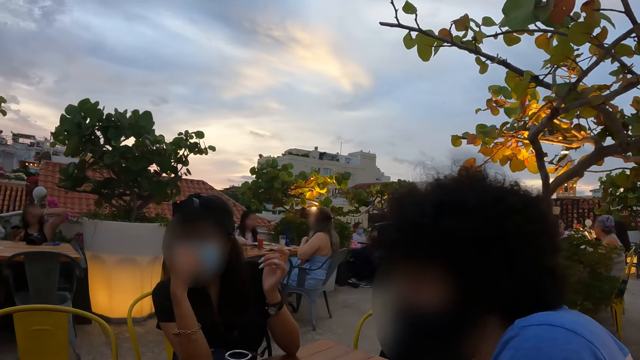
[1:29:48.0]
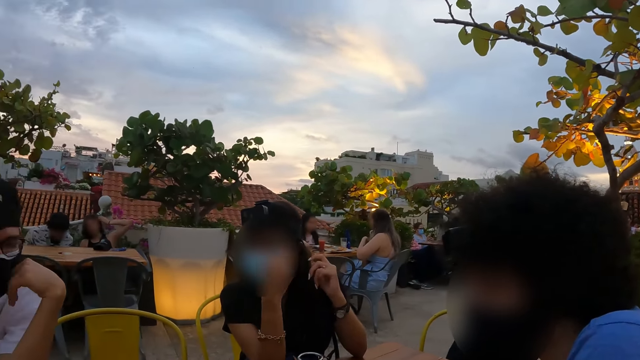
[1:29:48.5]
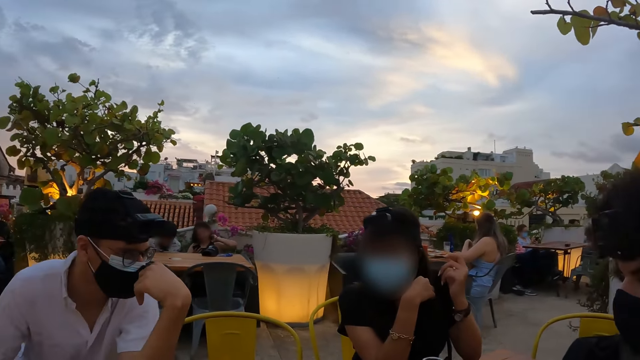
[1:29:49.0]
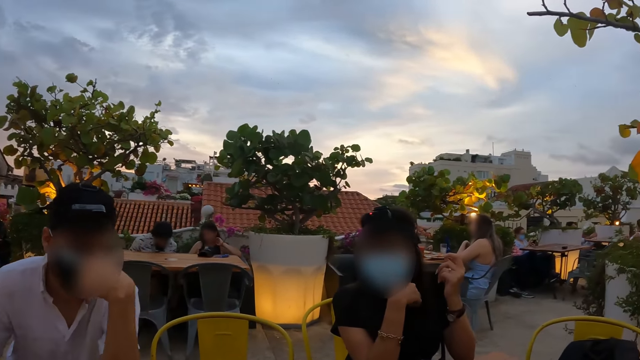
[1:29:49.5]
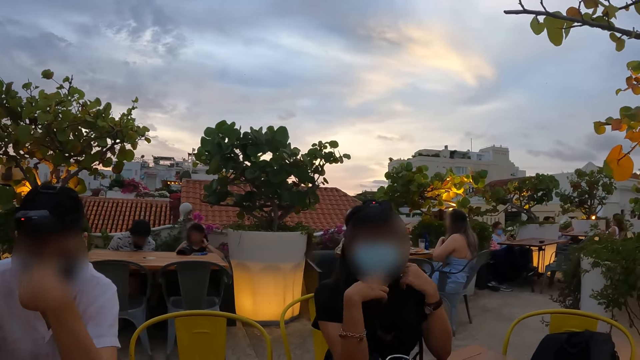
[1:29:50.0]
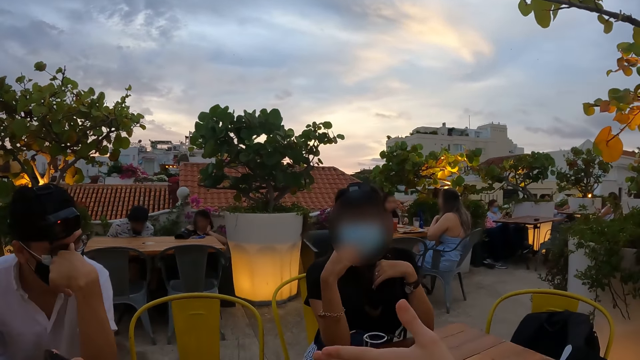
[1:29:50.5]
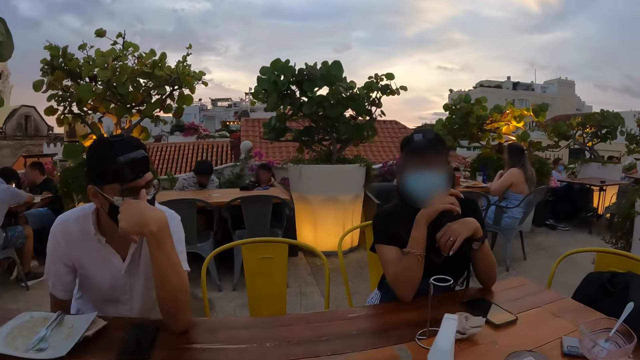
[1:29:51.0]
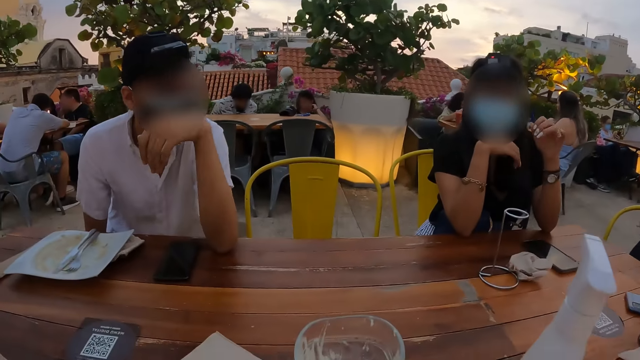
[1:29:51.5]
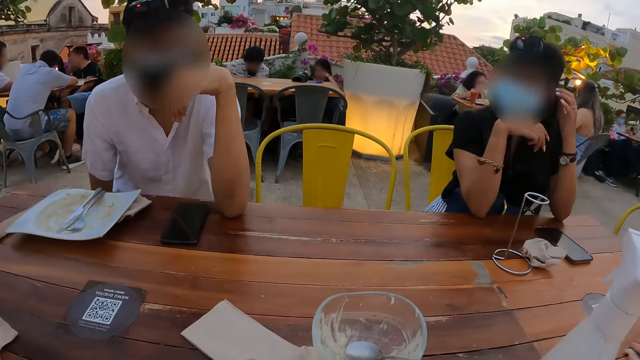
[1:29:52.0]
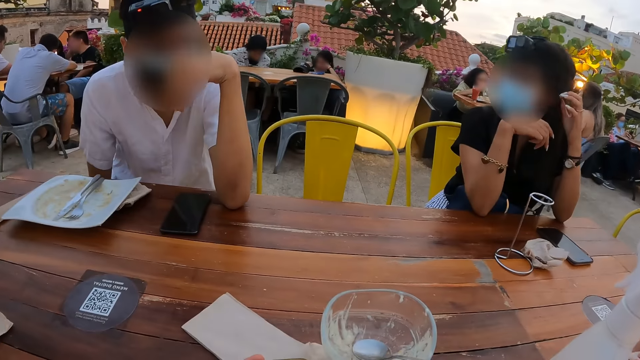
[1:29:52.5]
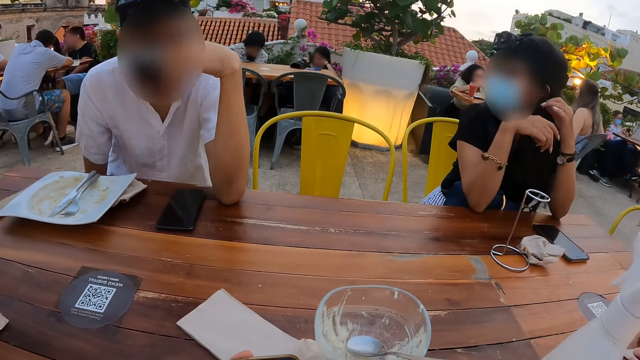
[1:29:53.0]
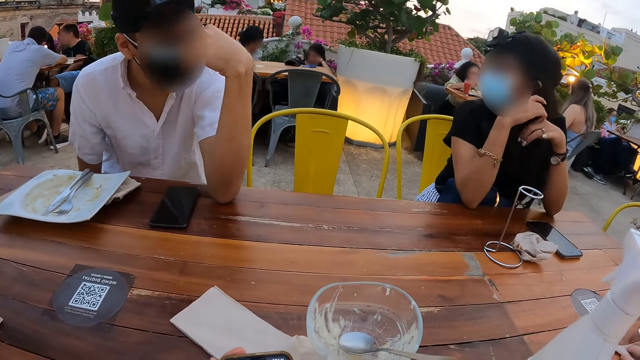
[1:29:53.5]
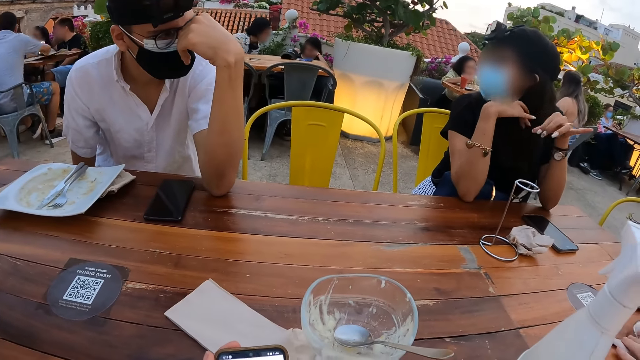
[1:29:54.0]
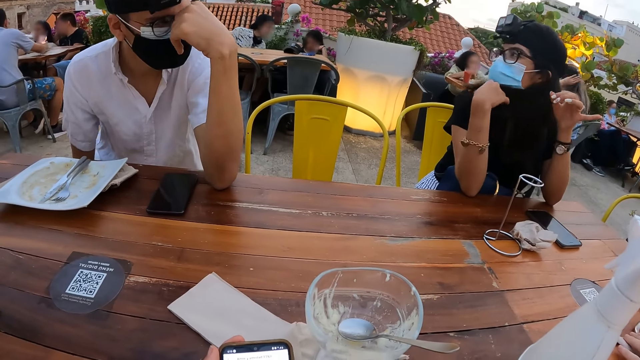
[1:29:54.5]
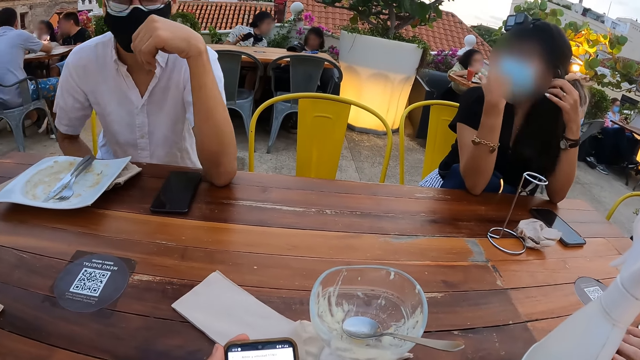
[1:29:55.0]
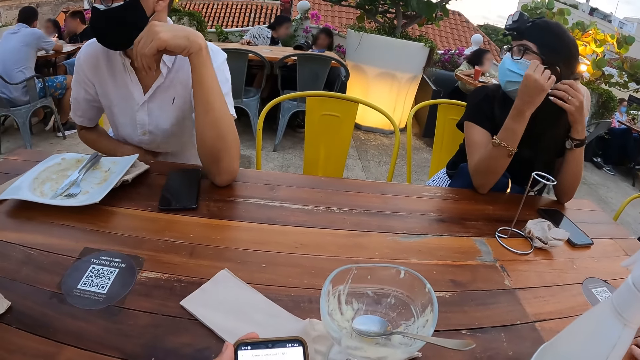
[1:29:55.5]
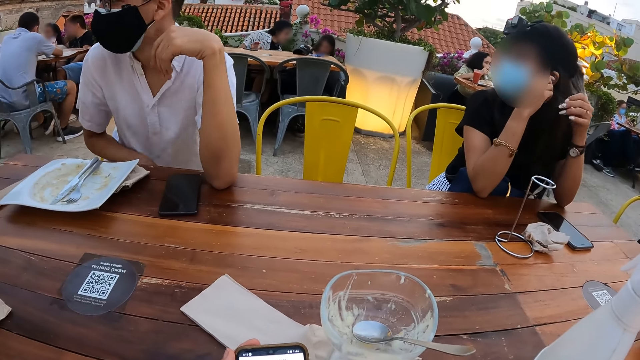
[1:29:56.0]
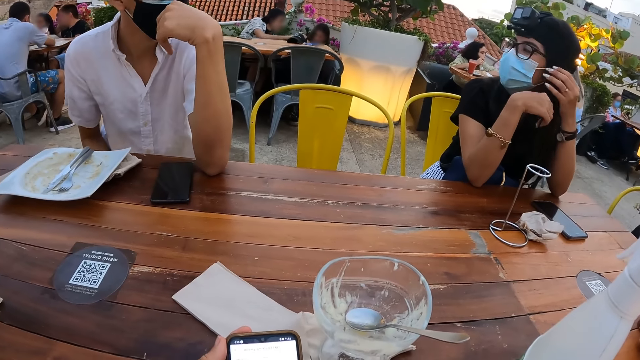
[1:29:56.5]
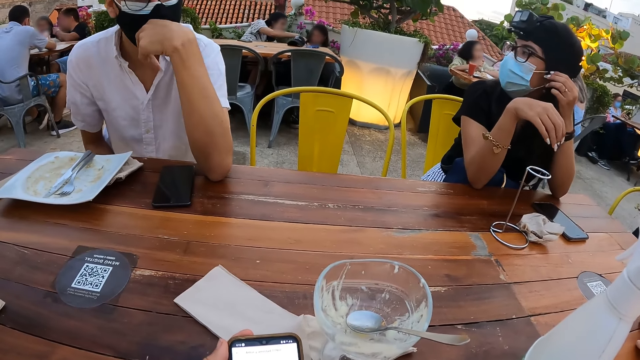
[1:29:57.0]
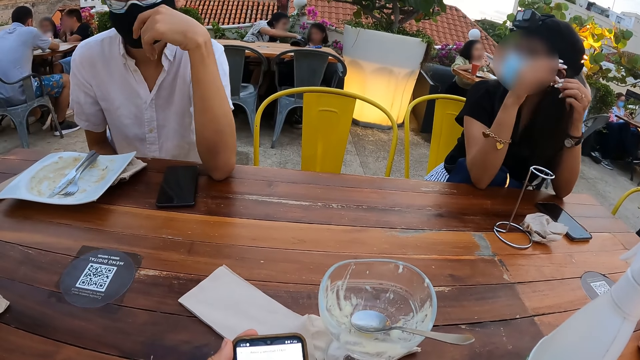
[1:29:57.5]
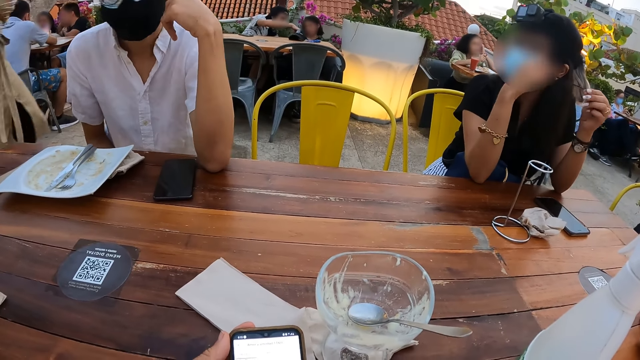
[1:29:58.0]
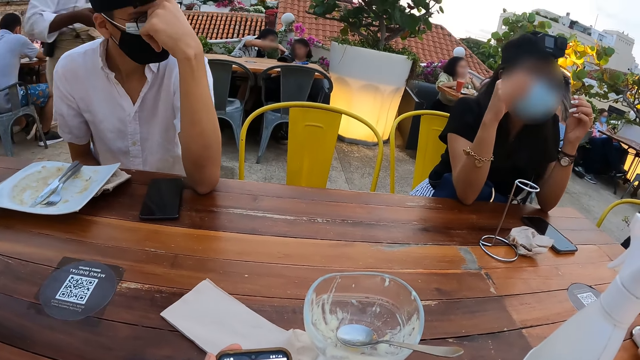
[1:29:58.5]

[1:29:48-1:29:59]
The camera wearer looks at a person. They look at another person. They look at a third person.

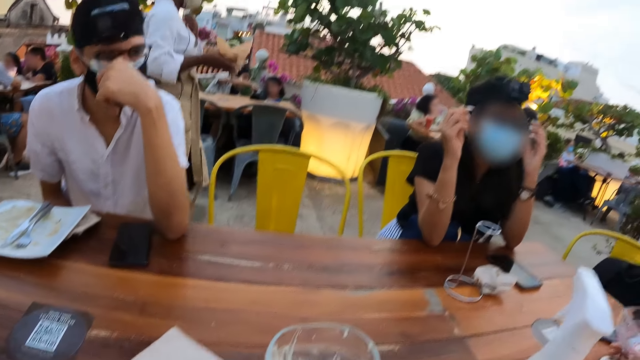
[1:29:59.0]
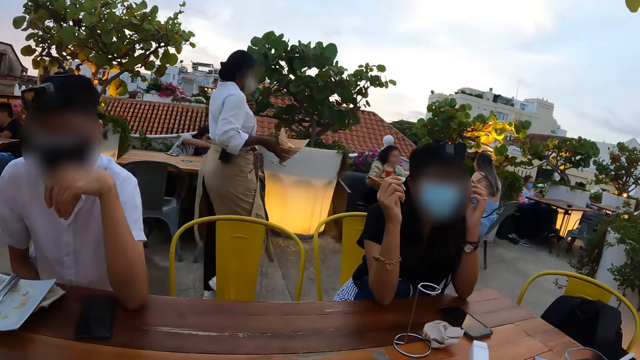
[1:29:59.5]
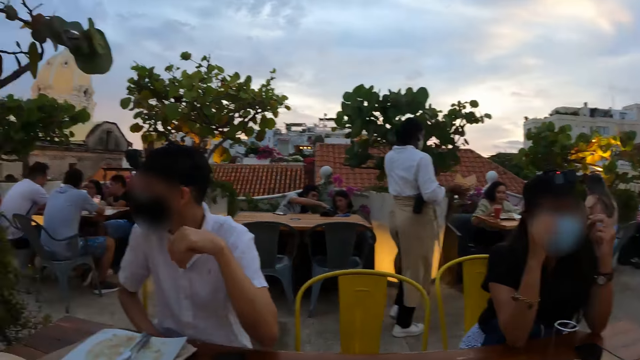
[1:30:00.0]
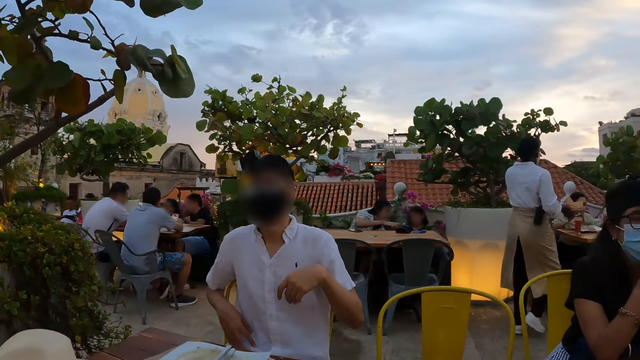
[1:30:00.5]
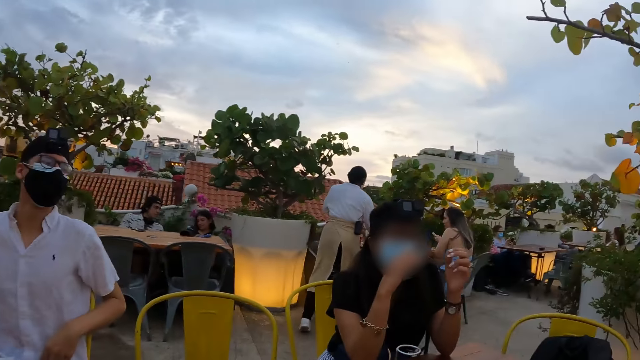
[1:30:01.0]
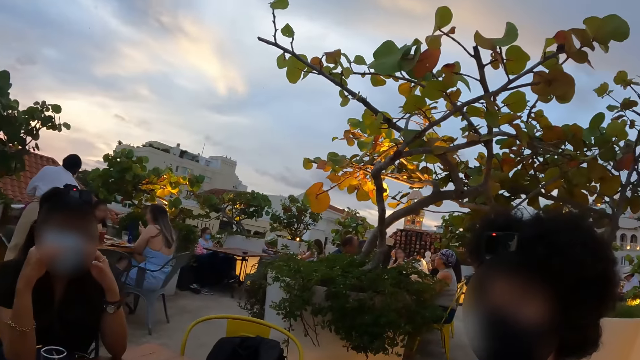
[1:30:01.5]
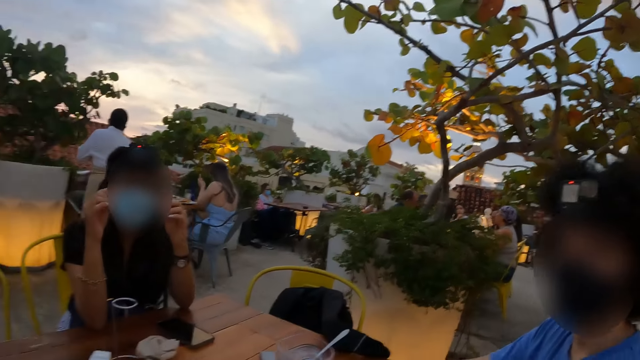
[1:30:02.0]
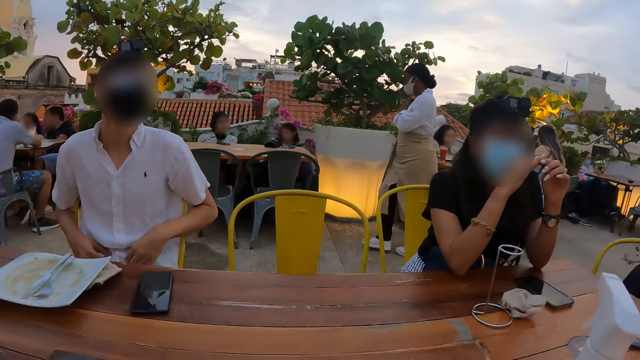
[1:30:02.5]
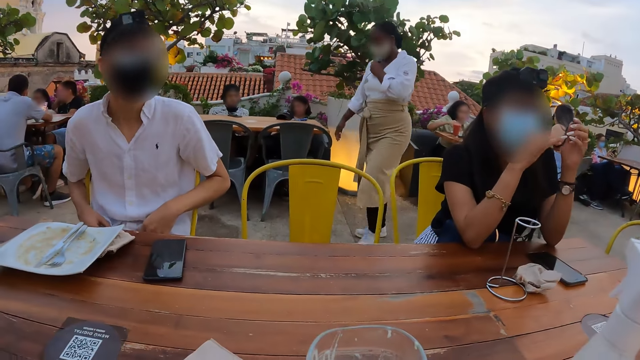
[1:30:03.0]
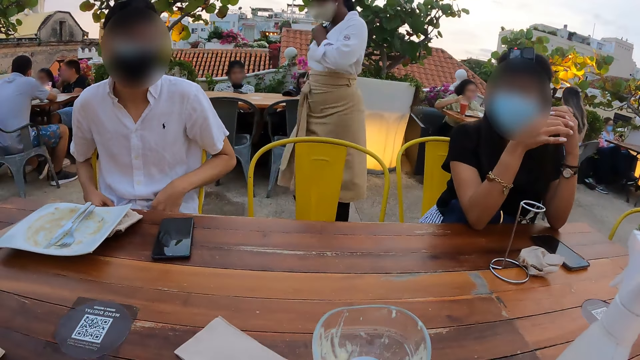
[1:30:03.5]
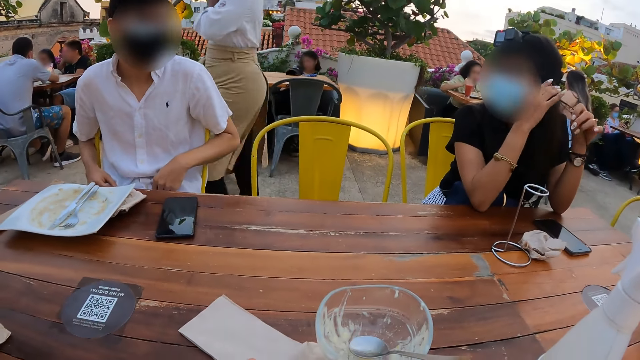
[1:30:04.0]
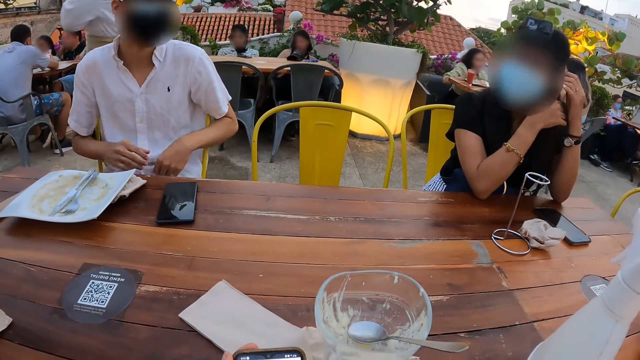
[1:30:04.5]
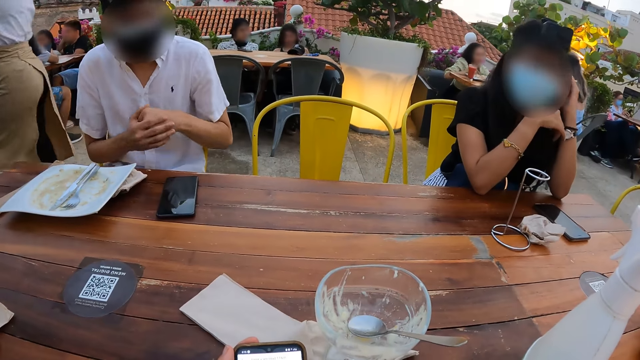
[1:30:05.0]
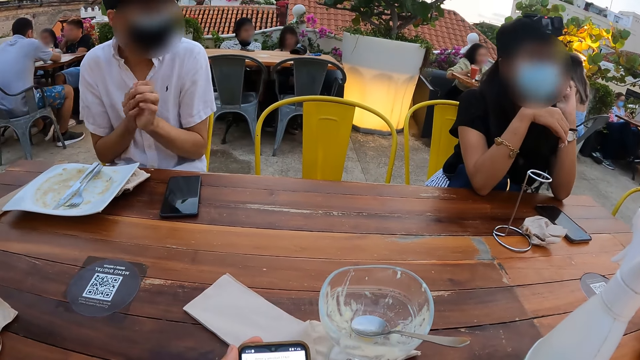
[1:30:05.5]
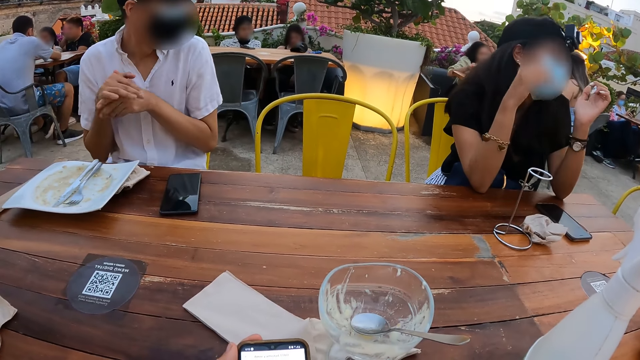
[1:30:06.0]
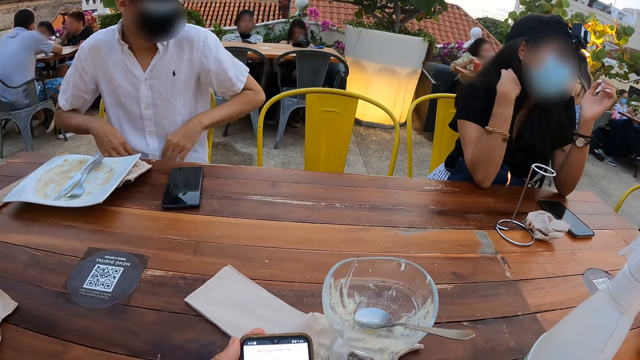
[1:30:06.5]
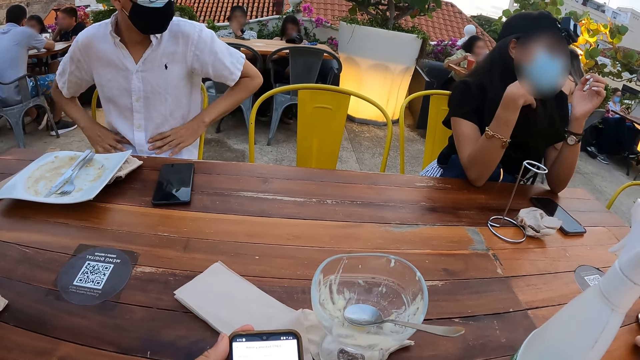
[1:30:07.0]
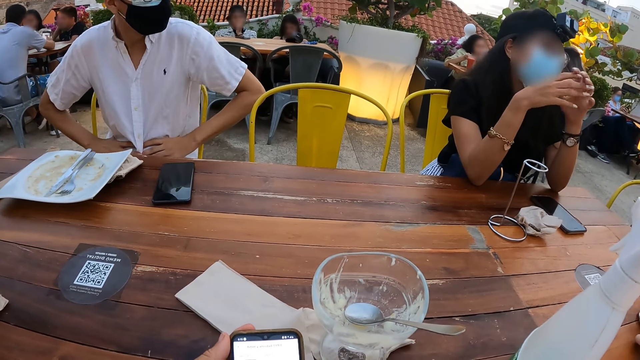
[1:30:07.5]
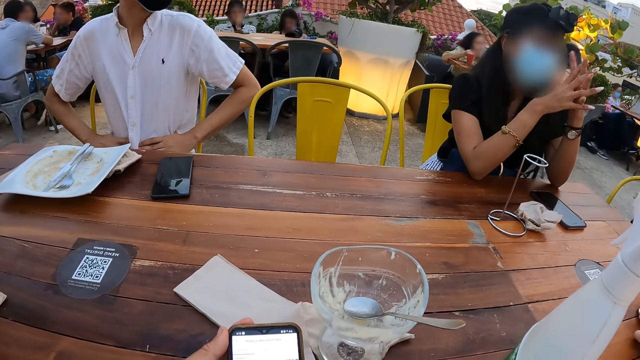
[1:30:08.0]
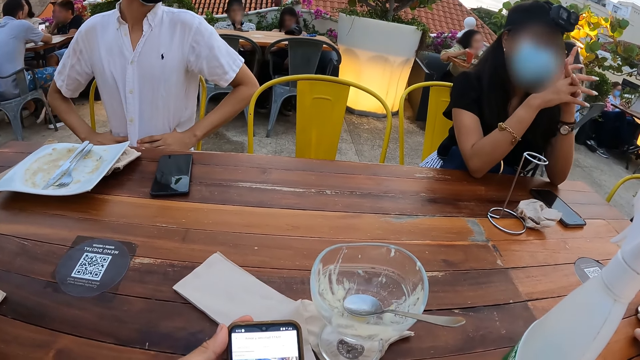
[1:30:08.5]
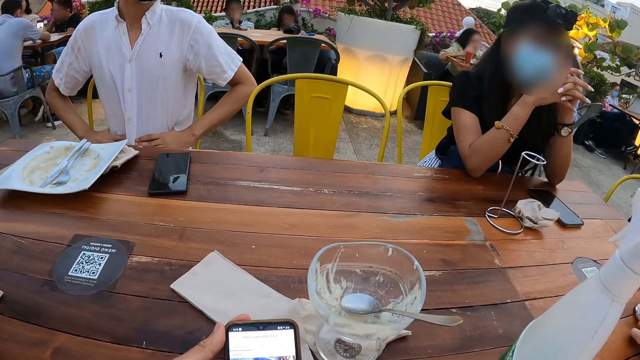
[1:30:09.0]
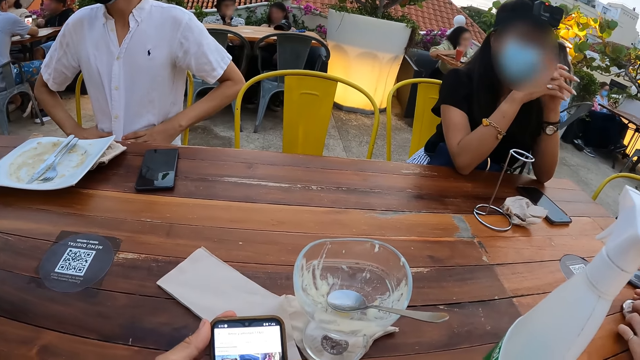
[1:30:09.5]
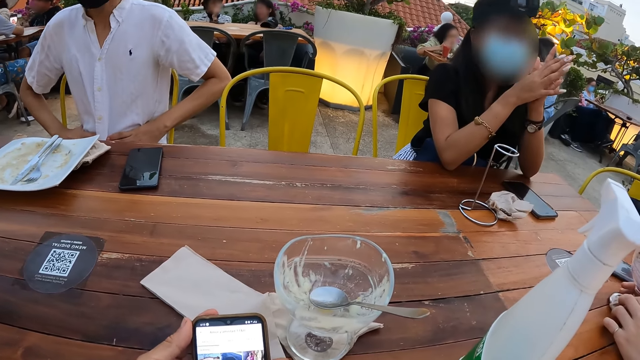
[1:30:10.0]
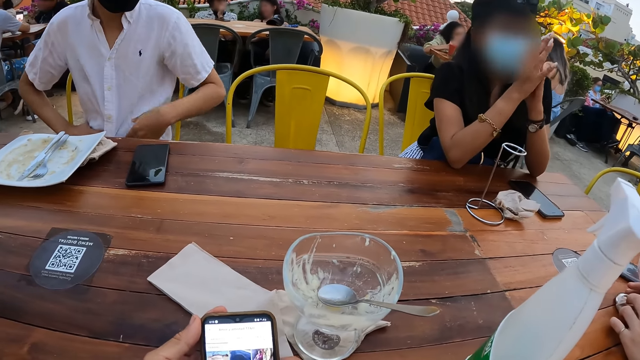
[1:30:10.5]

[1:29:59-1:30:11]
The camera wearer looks around the compound. They converse with a person. They converse with another person.
